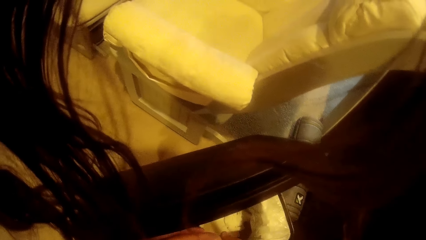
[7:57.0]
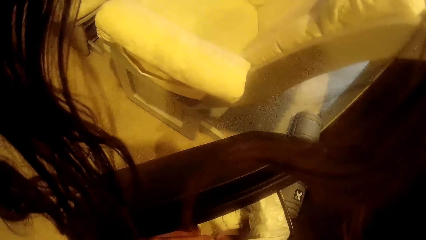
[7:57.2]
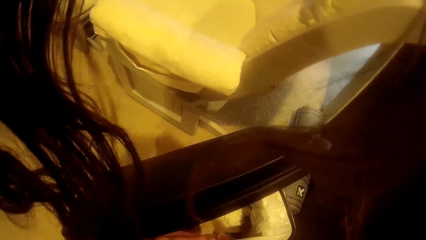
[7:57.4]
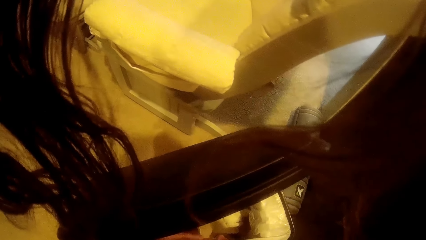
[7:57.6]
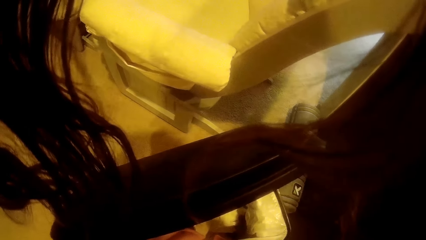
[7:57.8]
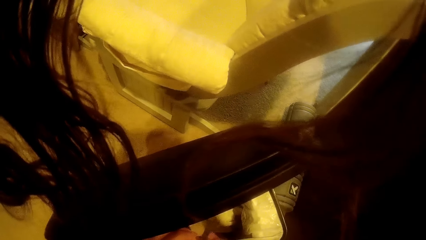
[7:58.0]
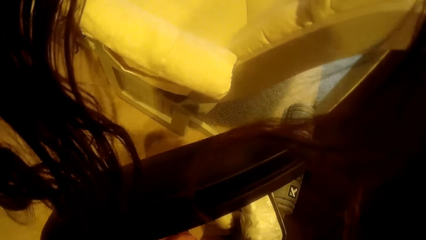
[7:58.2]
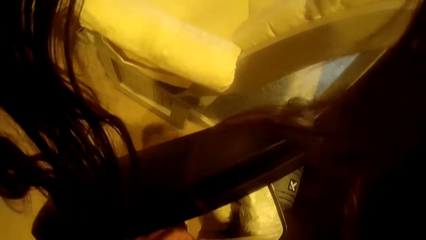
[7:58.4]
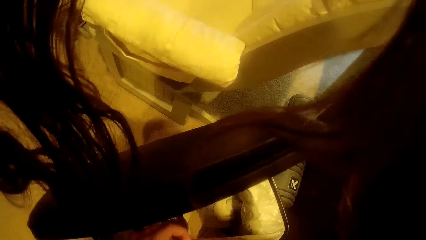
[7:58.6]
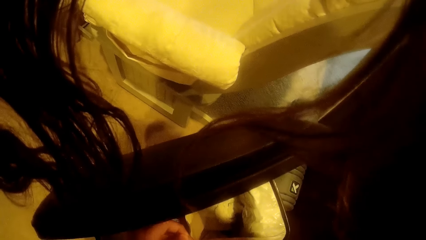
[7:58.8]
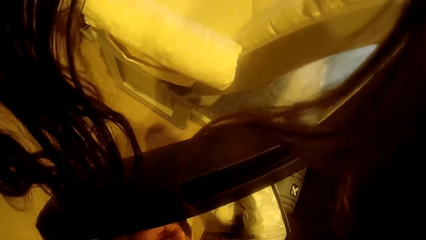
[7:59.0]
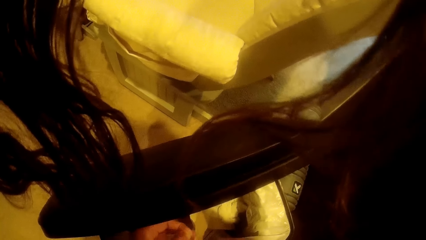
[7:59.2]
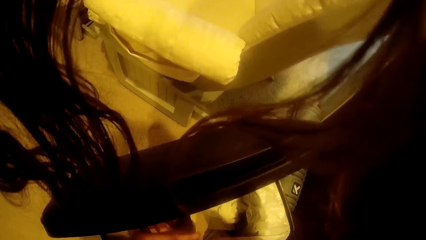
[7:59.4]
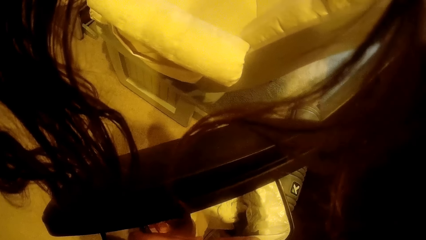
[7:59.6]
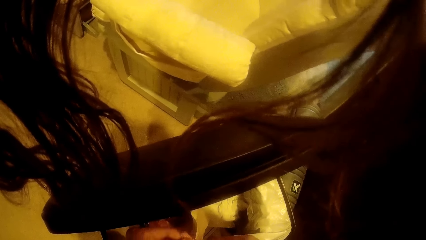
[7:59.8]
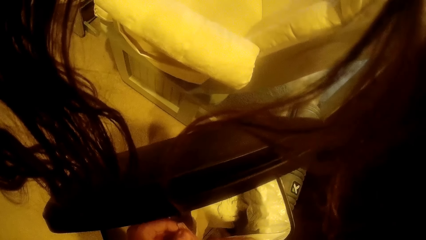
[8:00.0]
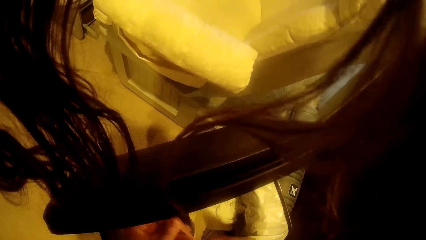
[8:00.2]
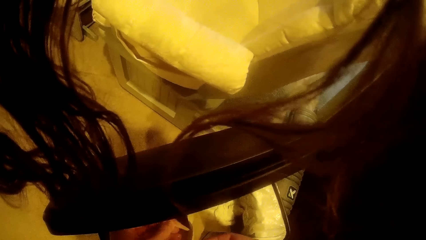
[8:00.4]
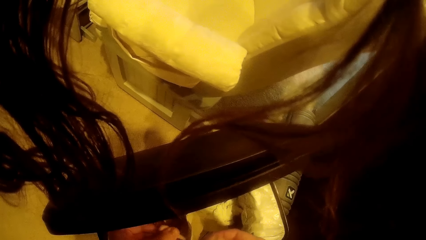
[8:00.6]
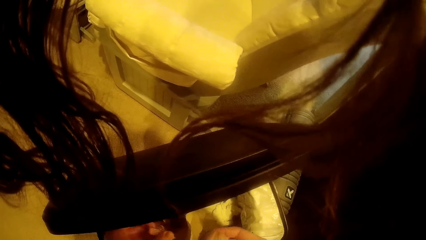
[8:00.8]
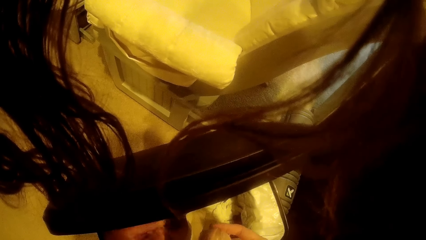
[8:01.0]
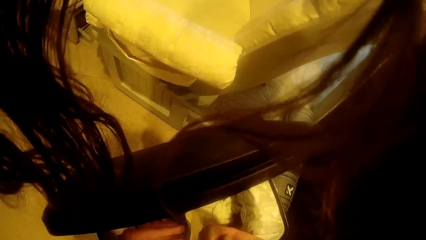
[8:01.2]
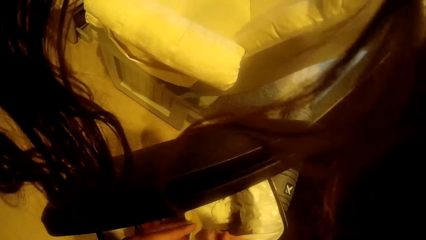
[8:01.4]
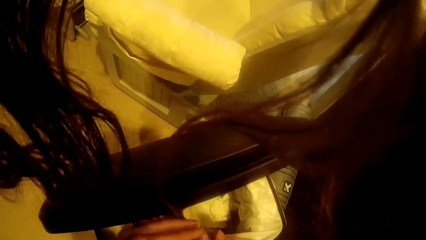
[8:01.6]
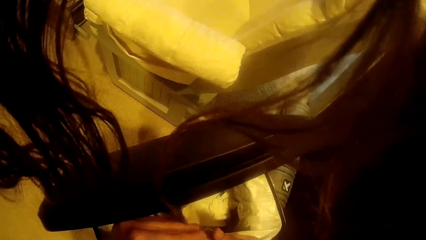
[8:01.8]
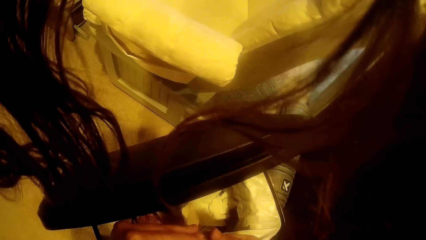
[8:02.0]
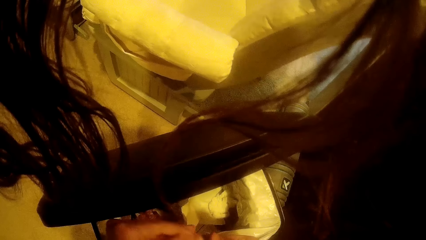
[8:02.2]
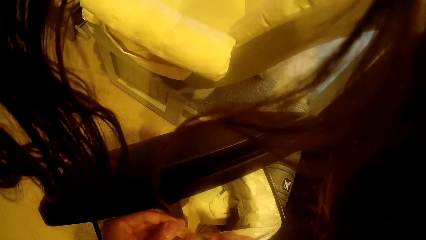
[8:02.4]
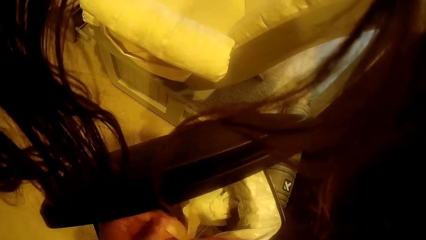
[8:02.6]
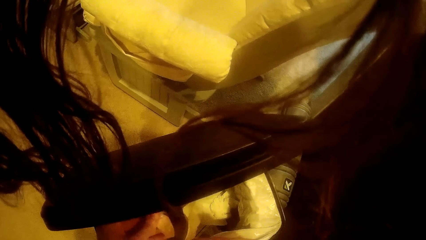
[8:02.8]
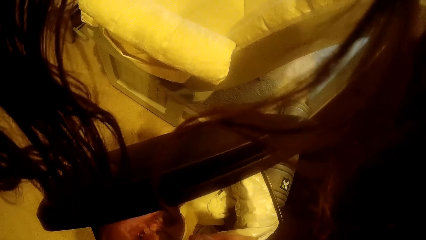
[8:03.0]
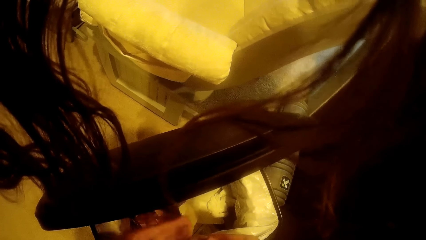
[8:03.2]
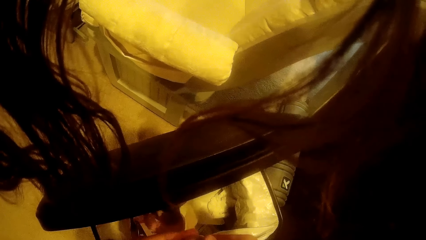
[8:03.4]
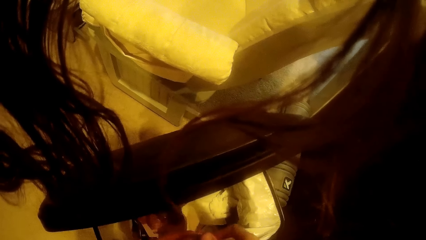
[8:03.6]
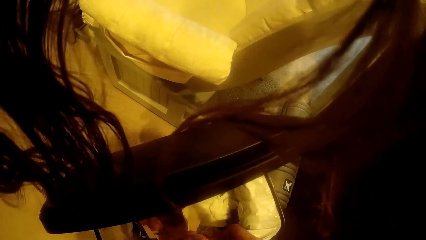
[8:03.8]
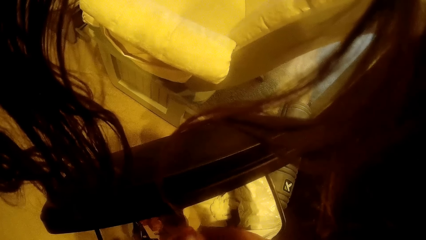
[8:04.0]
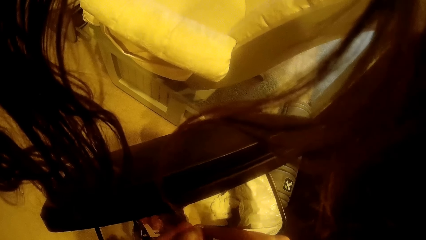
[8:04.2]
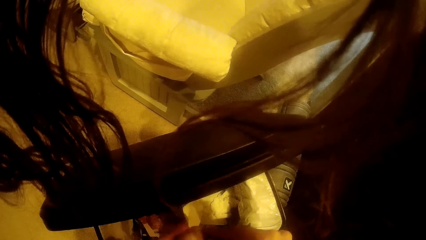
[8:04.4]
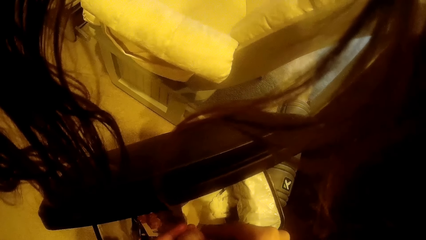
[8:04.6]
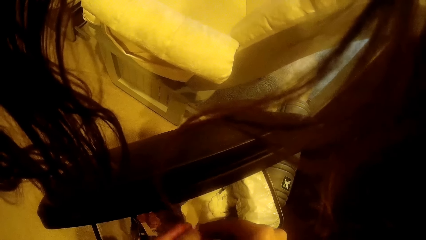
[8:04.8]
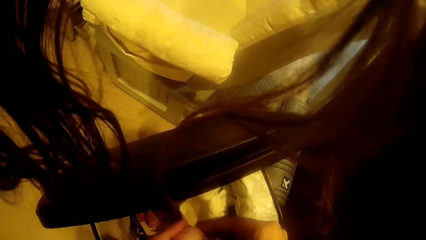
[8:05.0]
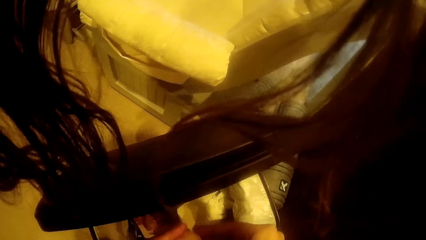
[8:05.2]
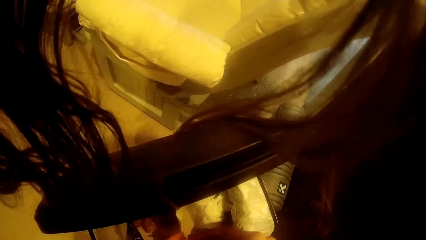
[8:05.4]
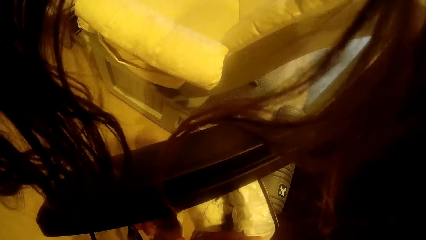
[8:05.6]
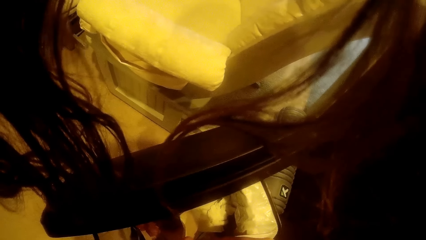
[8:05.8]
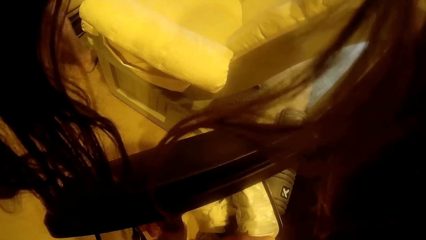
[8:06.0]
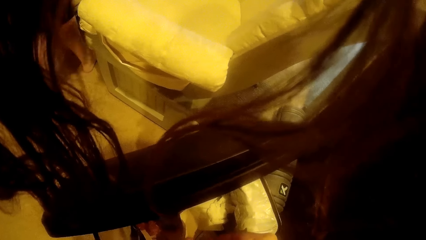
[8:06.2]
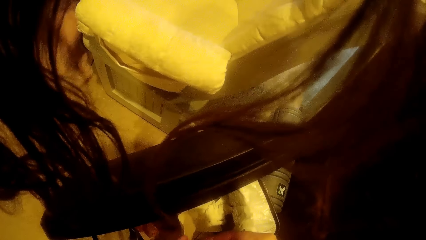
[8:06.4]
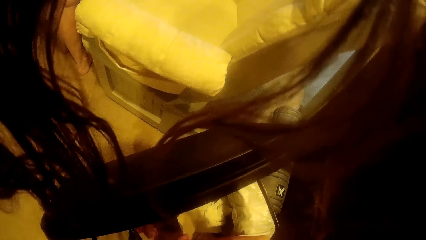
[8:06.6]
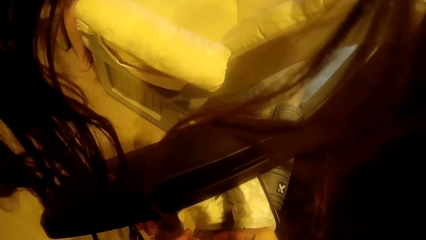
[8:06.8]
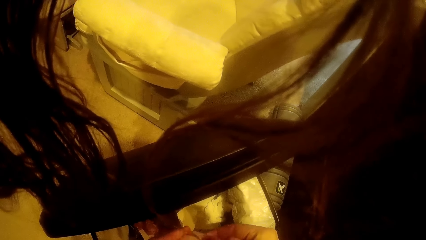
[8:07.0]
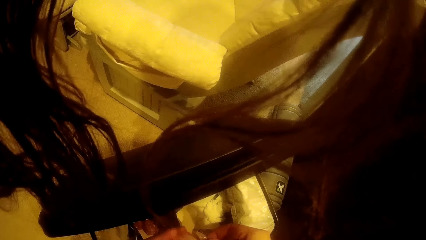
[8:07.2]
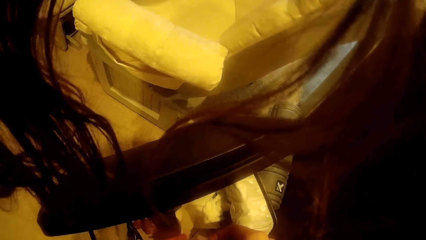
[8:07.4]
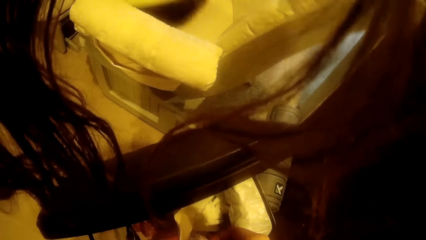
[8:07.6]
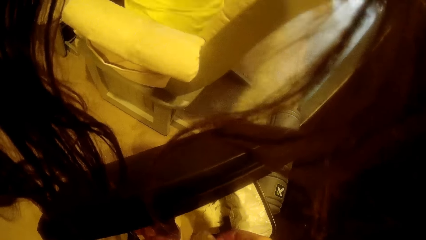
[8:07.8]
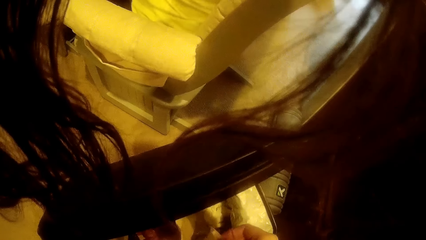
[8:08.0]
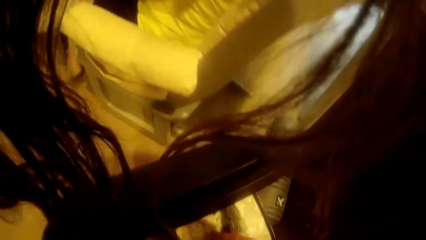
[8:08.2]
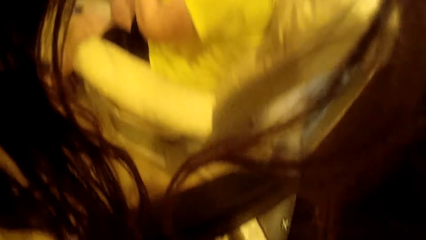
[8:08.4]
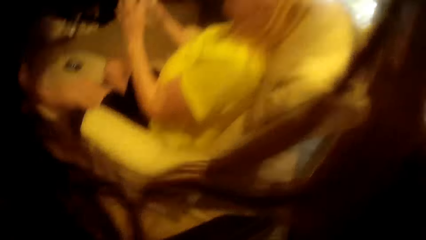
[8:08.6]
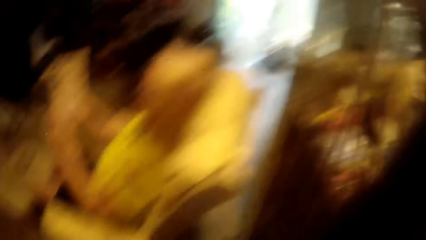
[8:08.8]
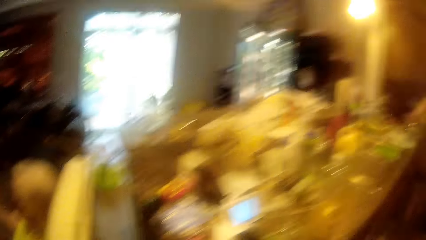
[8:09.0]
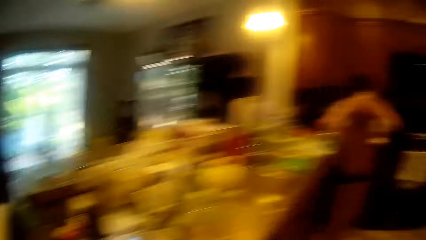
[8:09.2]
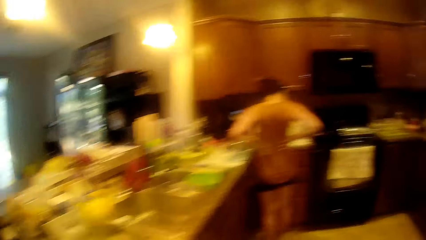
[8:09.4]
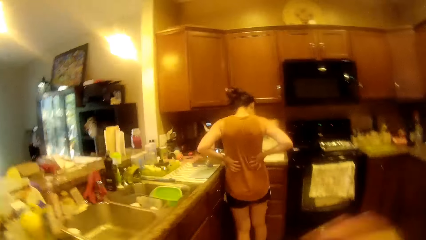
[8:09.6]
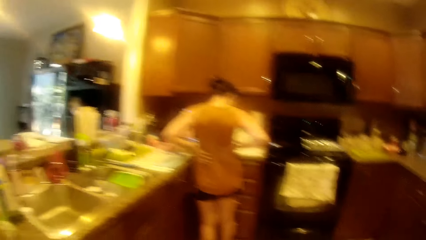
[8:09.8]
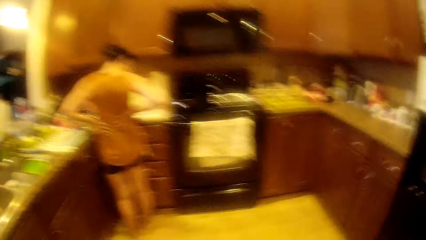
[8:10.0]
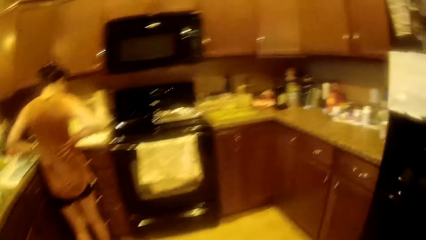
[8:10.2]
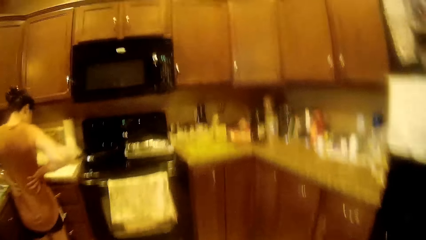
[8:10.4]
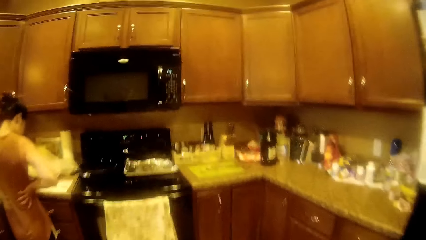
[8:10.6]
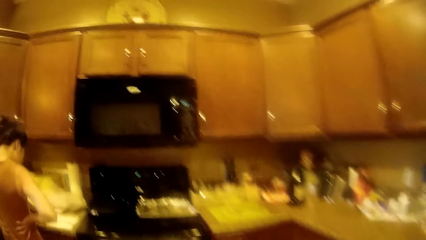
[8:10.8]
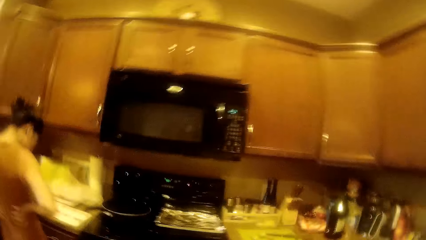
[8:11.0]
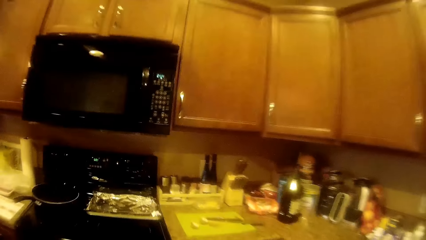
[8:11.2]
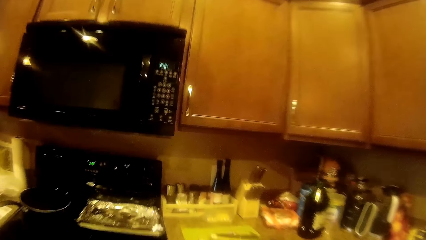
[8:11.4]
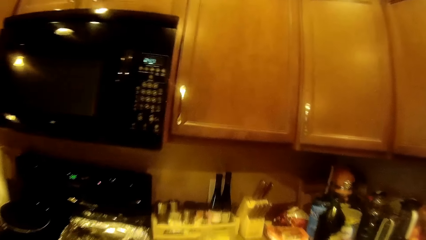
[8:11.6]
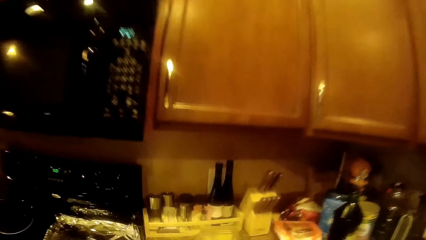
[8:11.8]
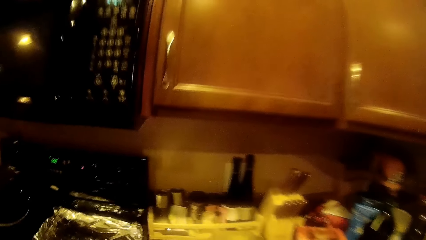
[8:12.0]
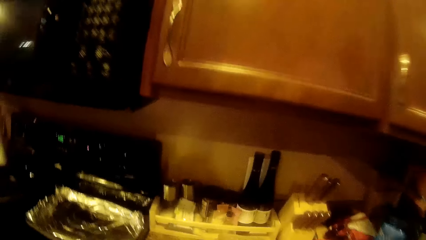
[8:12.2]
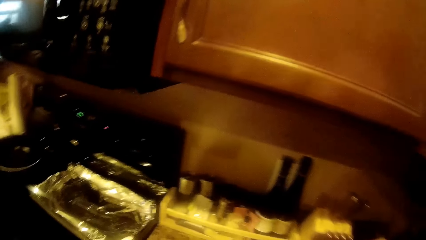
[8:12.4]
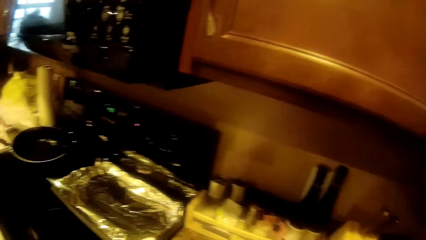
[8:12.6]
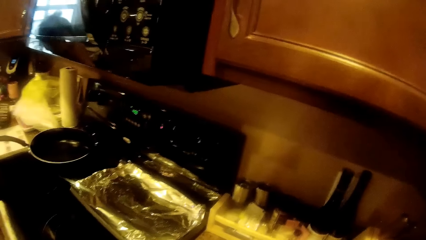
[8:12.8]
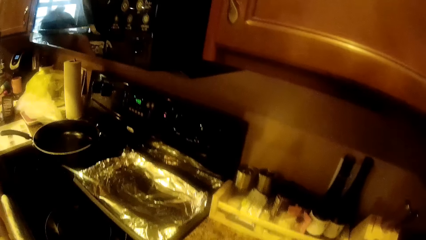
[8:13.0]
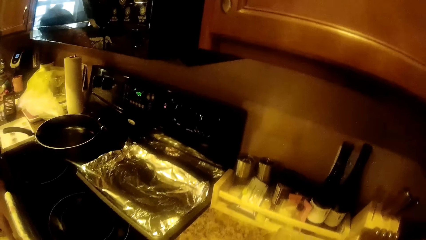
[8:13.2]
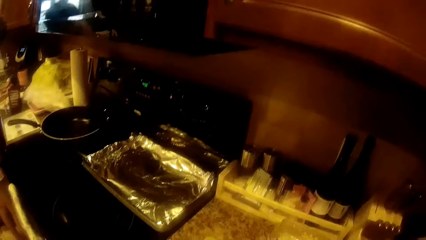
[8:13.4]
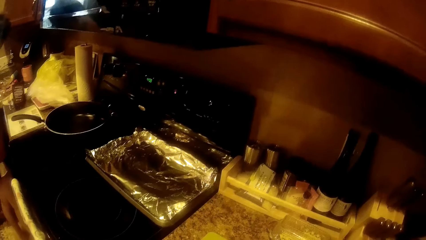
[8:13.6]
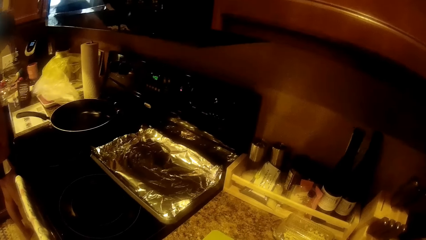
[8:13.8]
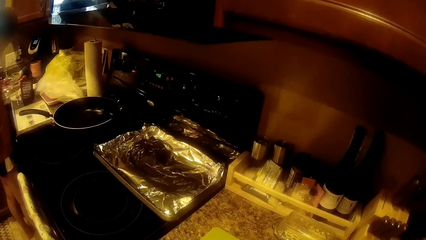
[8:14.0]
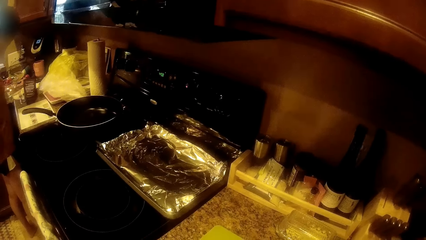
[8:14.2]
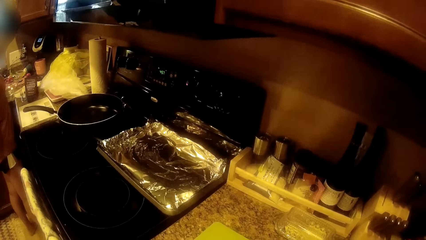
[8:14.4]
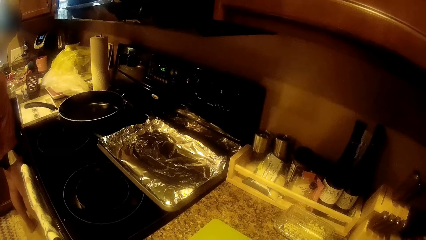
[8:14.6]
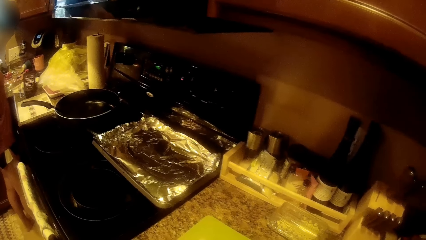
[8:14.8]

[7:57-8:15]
The camera wearer peels off something. They move towards the cooker.
